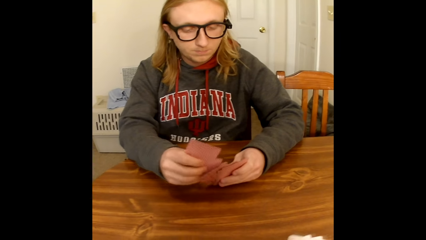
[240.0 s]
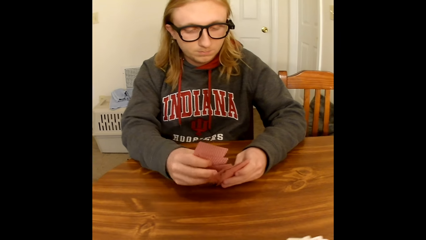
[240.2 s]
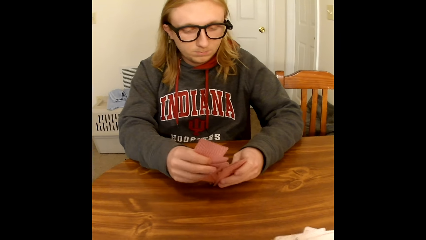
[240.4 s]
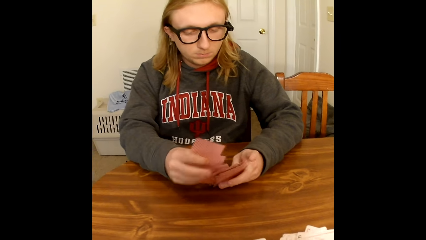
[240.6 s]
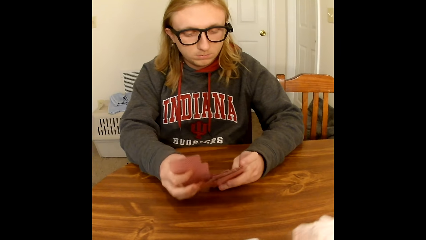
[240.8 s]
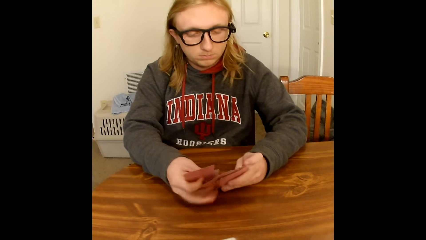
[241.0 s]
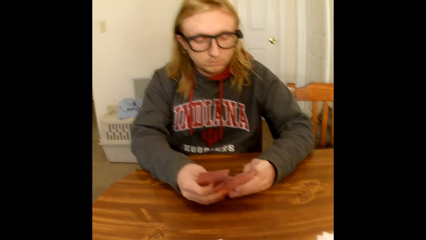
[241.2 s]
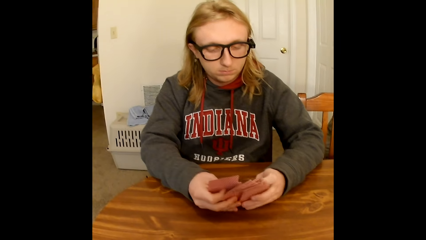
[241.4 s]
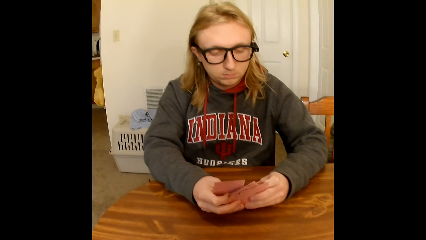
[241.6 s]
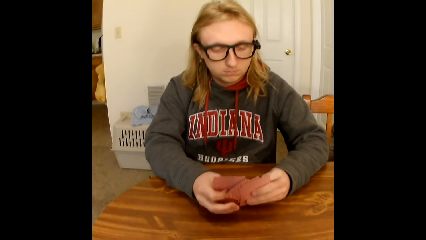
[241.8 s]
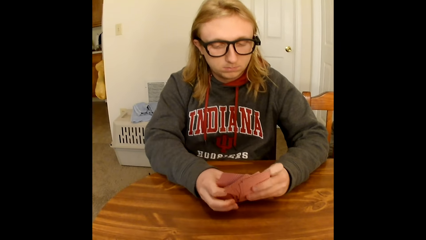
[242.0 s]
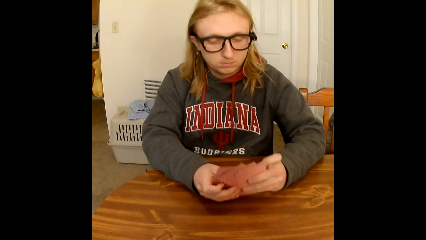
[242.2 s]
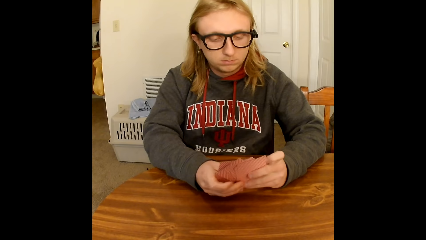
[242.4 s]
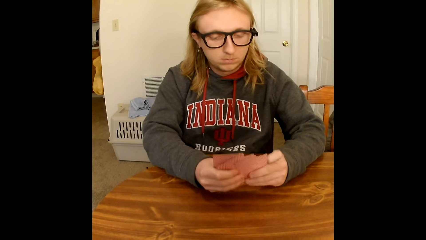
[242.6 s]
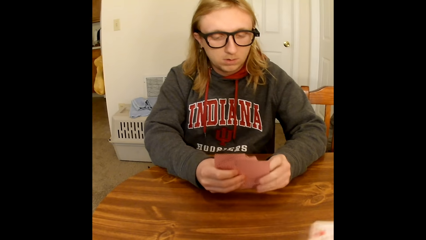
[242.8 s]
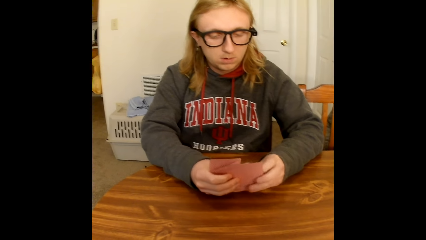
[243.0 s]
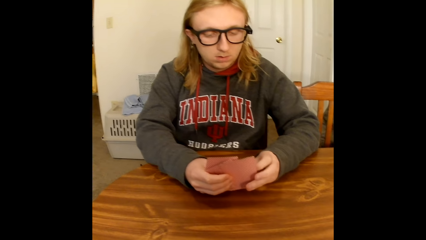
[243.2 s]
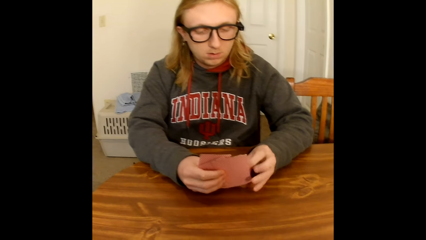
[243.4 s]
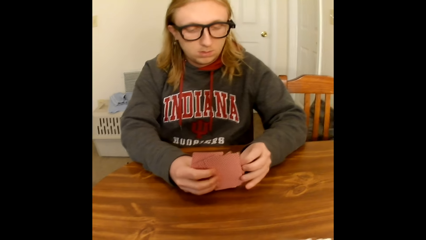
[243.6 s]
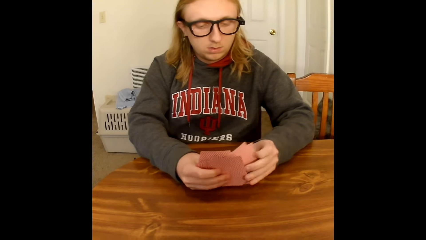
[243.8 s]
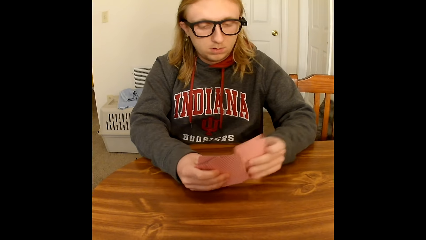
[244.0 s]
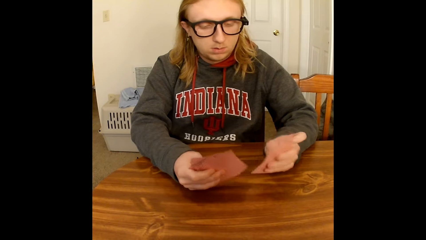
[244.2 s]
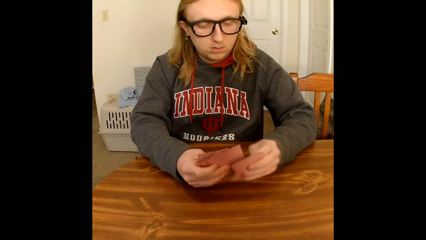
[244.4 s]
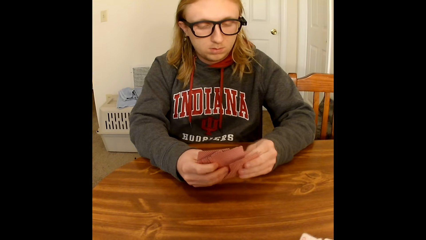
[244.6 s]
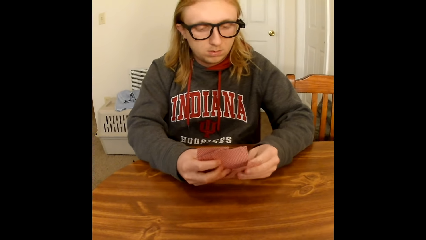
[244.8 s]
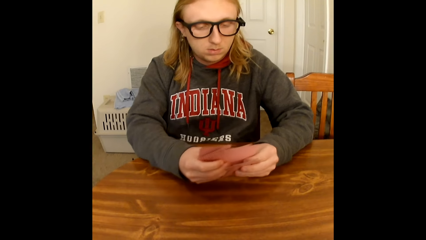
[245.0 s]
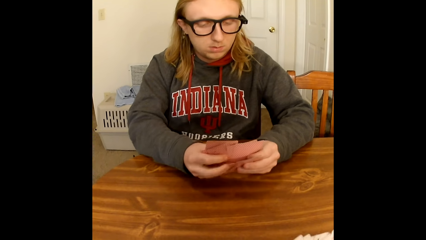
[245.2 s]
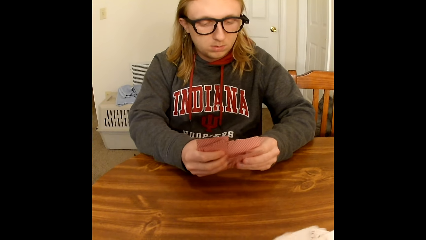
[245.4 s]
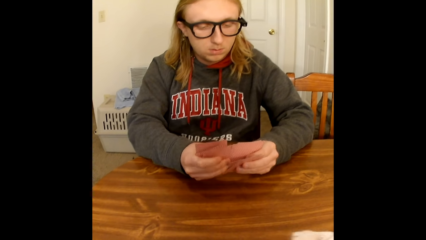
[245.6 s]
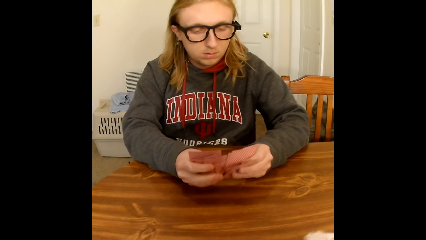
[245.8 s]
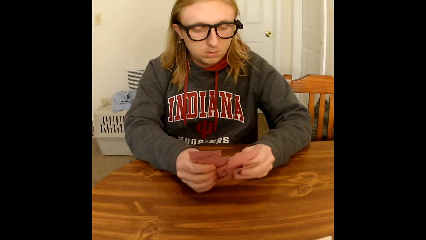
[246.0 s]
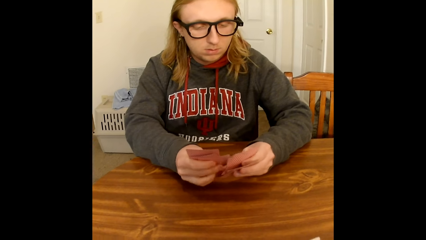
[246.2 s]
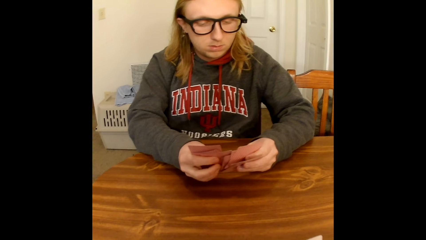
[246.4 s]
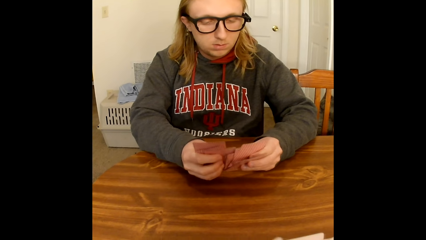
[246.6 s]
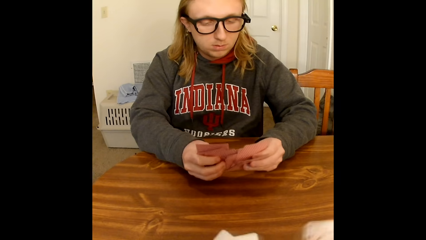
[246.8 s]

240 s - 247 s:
A man shuffles cards.

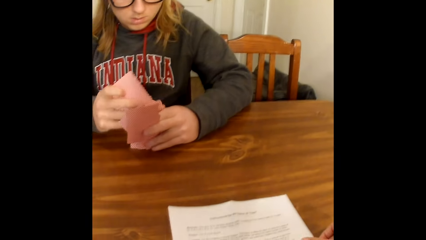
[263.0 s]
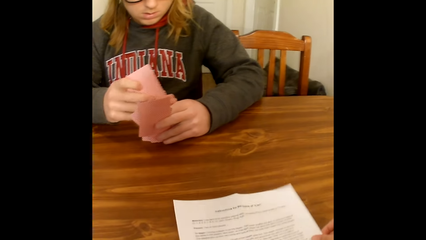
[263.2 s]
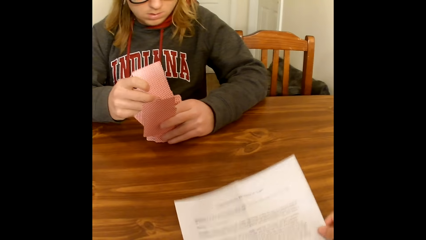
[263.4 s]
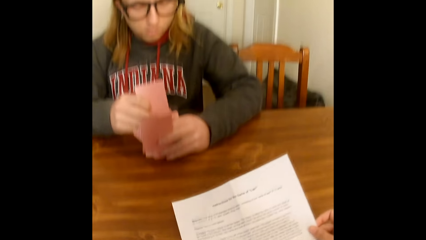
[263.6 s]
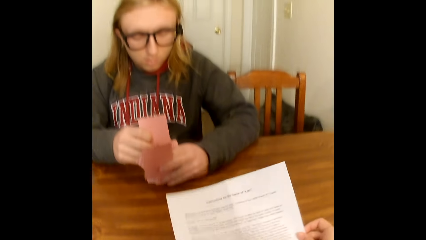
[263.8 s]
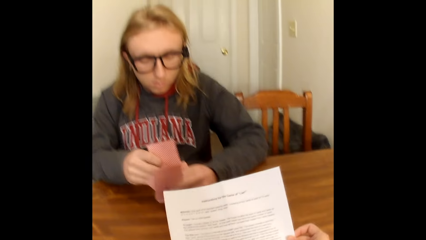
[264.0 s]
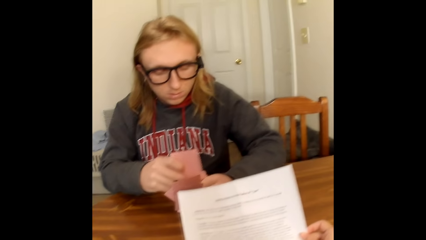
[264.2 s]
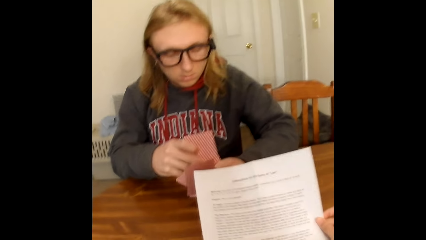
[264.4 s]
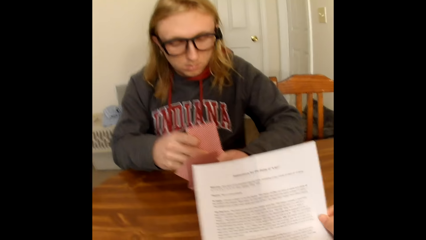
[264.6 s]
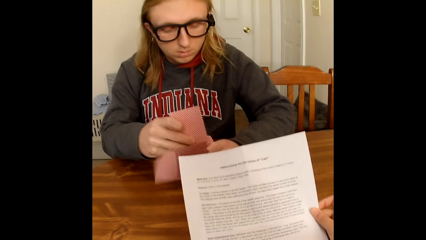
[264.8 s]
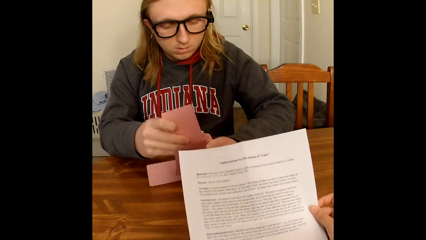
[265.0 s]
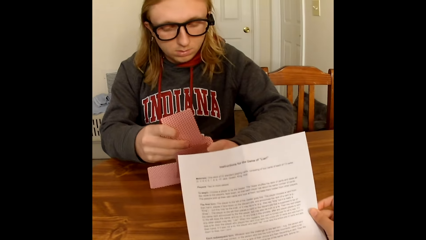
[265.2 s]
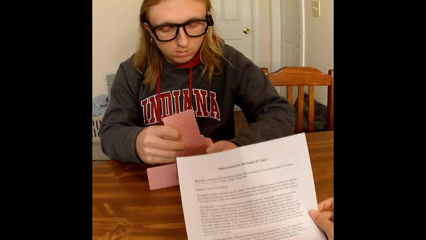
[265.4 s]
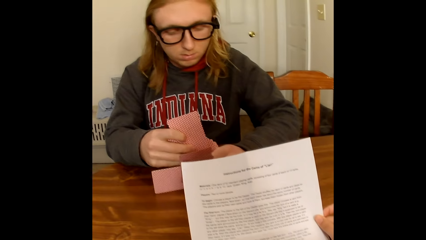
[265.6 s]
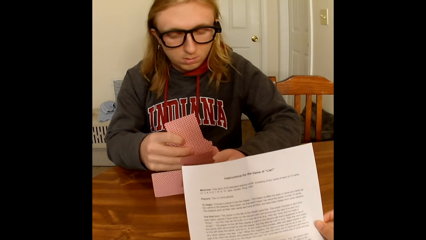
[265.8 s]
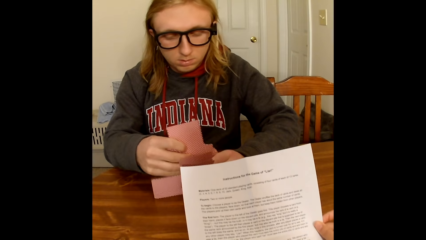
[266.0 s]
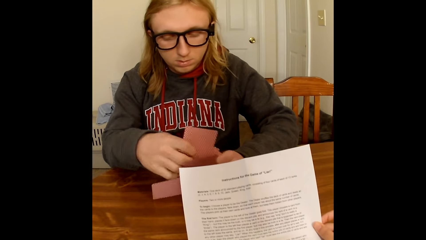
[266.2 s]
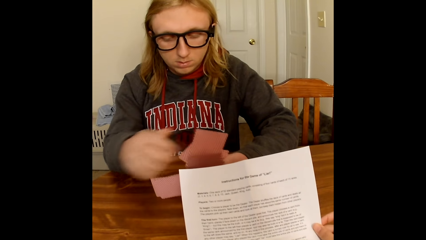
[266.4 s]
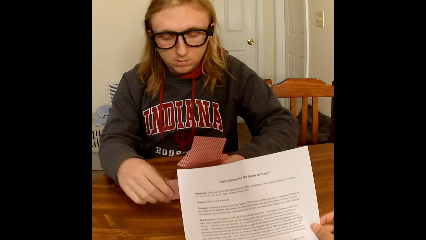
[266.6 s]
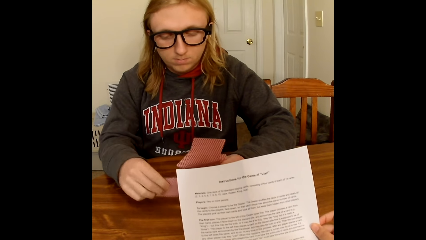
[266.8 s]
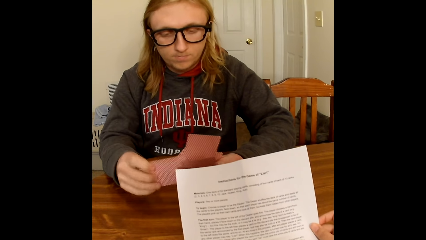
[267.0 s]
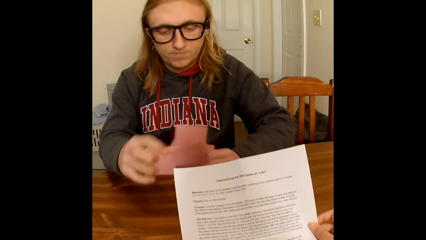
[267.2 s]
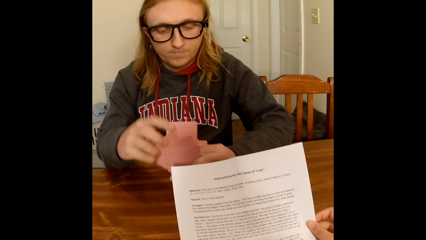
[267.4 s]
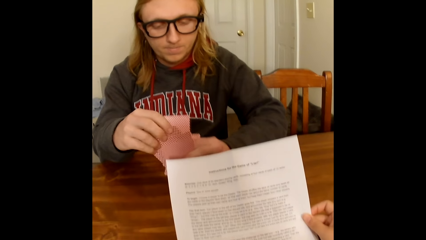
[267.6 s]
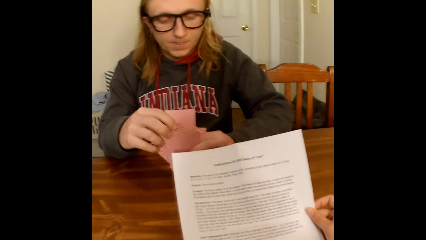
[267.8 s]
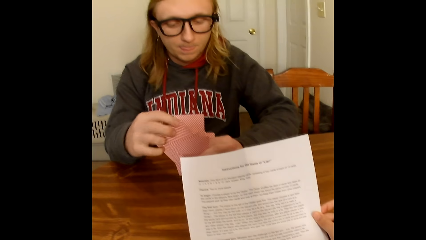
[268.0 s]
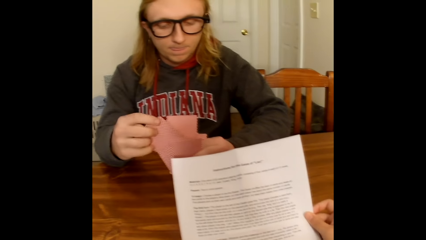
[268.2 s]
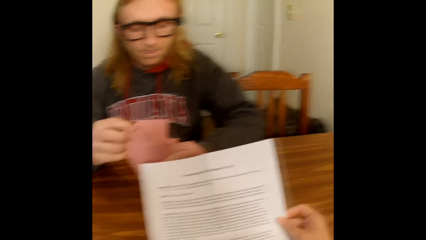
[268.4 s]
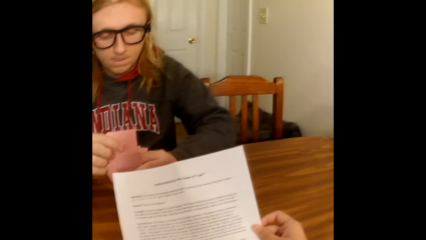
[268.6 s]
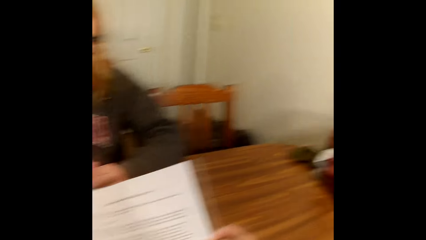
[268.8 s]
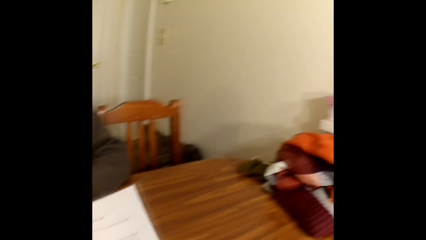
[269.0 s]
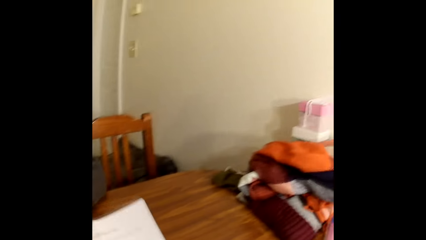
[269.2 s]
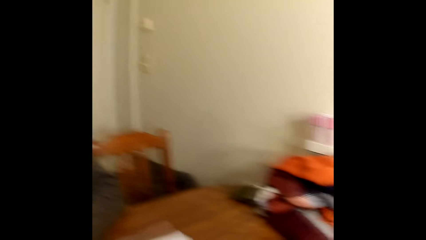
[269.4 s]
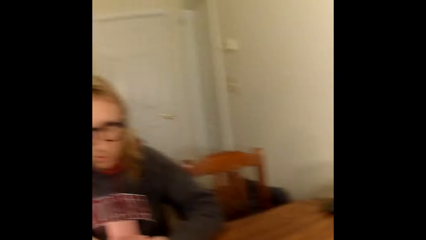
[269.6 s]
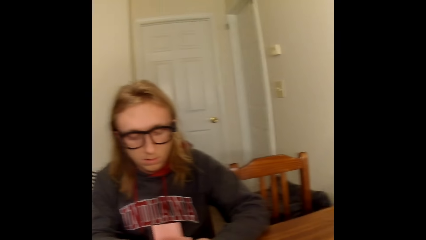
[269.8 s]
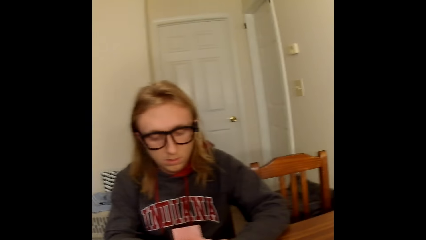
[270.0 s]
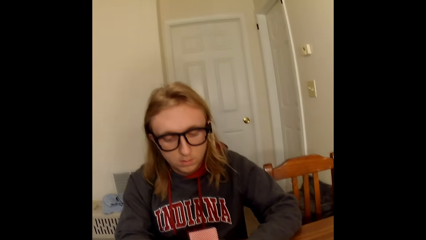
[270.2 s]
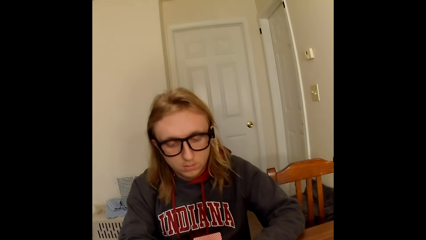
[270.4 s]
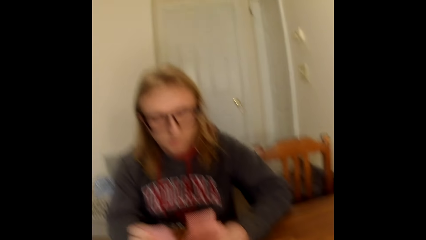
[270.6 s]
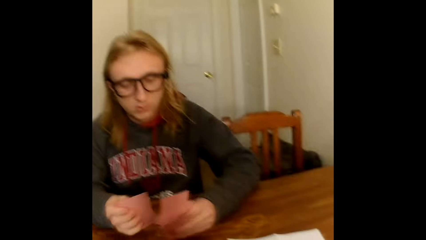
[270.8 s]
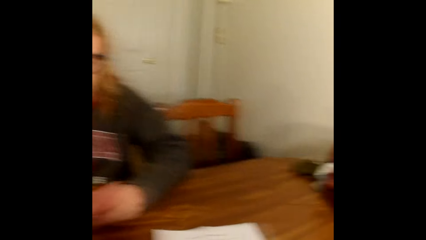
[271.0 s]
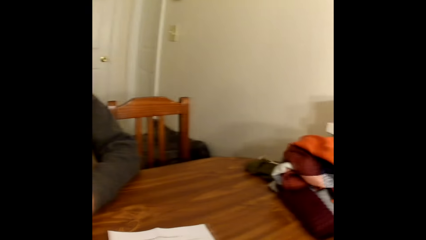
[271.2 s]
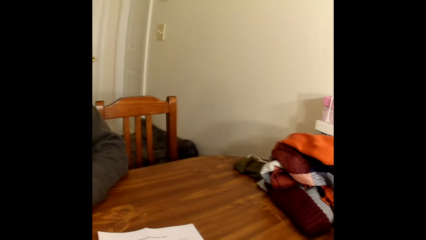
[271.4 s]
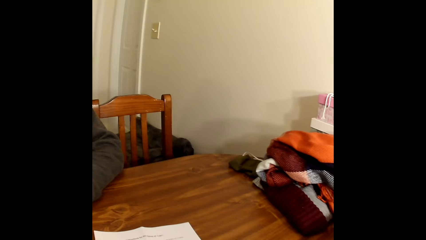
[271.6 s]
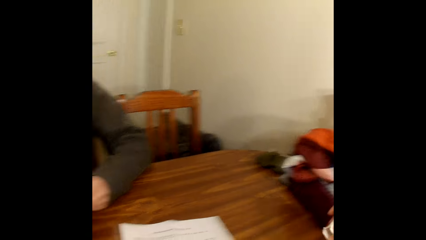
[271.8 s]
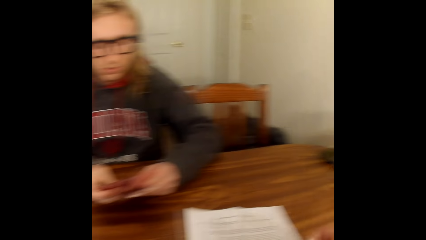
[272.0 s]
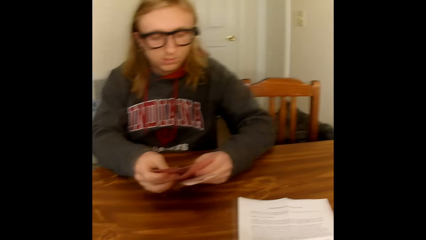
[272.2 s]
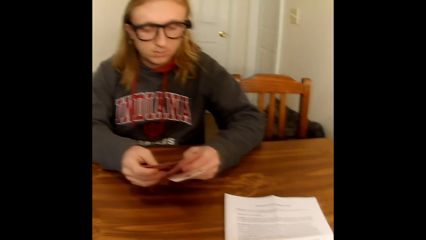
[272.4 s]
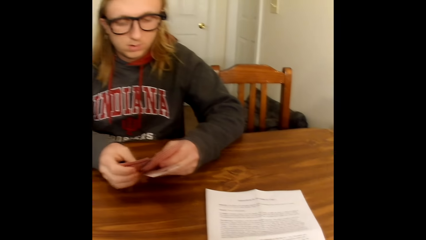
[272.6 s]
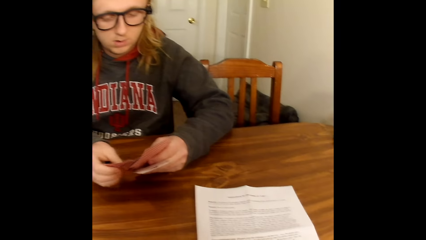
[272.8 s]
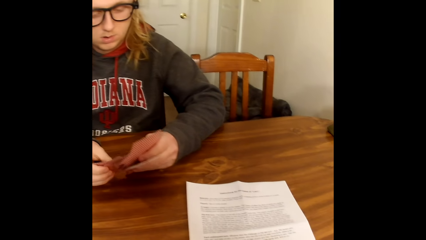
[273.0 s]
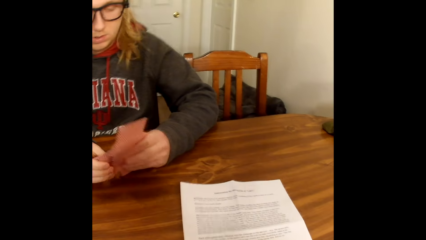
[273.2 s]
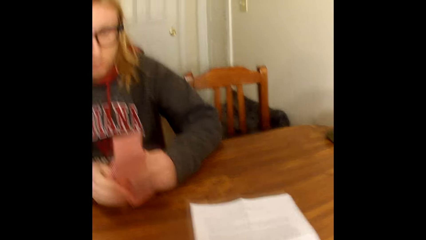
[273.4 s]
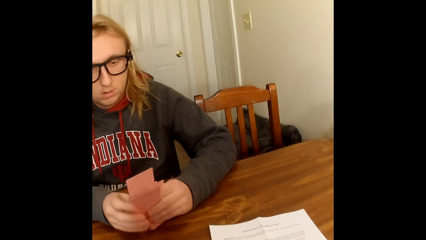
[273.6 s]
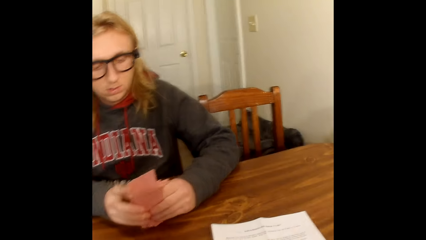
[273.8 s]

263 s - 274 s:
The camera wearer holds a sheet of paper. A man picks up a card from the table with his right hand. The man adds the card in his right hand to the cards in his left hand.
